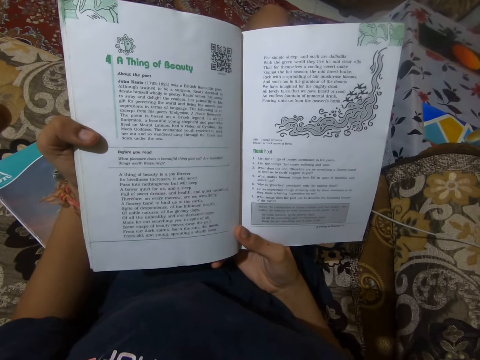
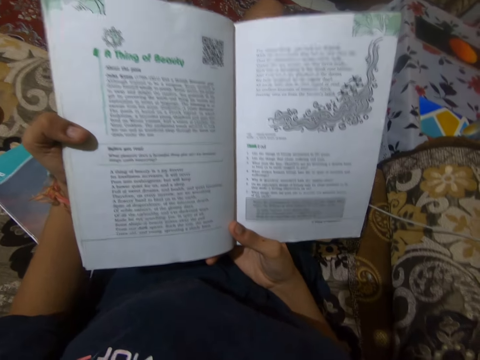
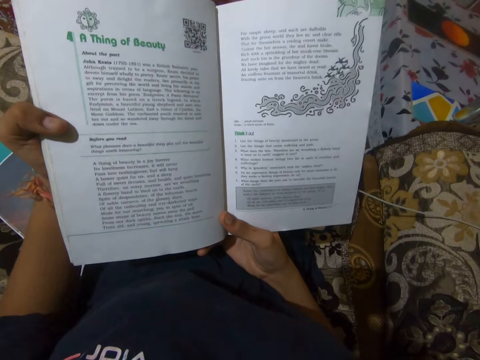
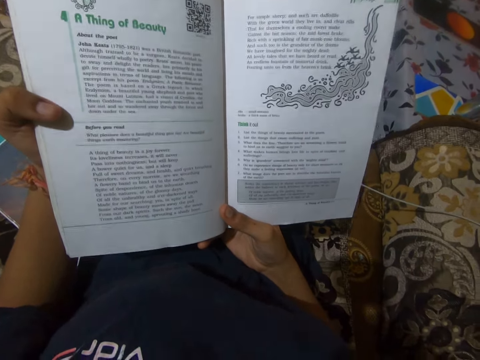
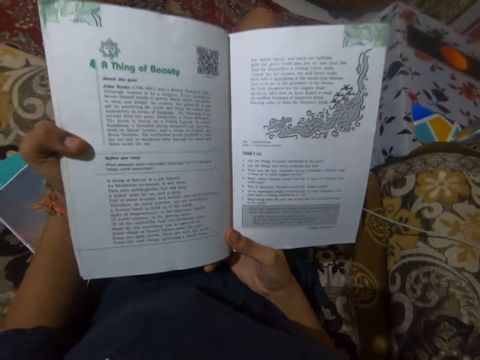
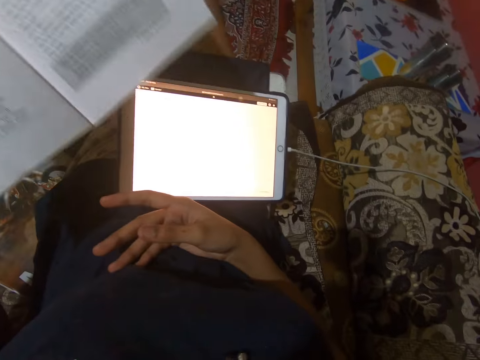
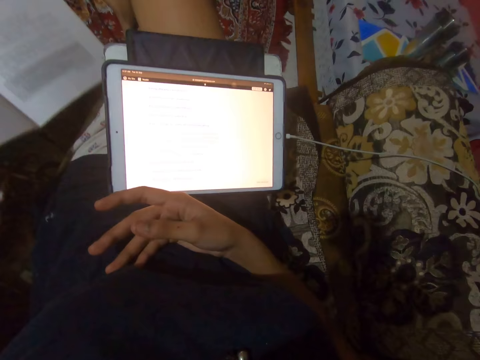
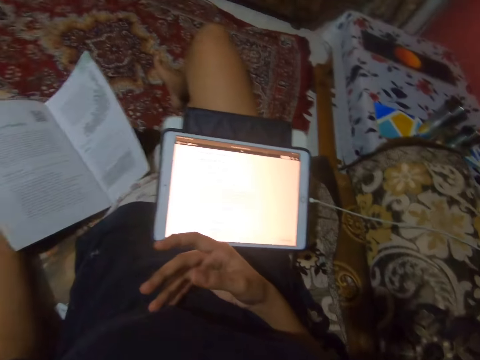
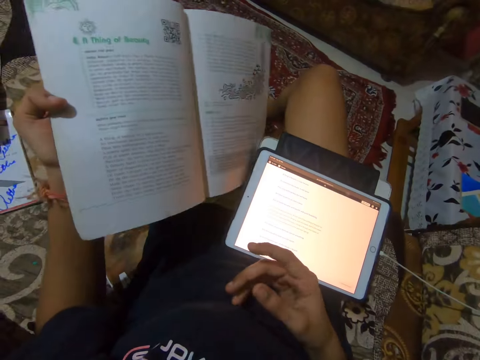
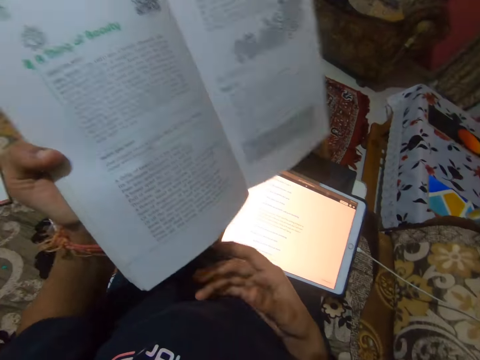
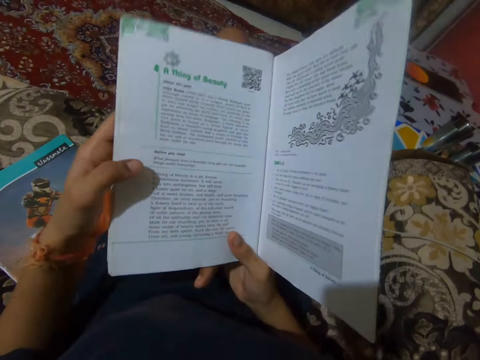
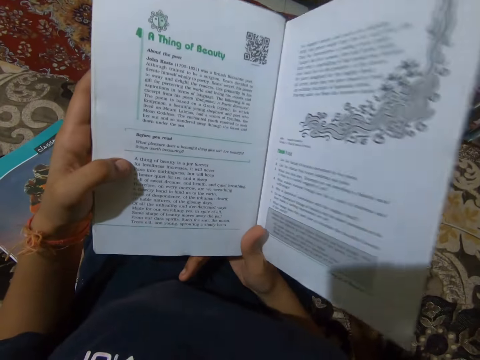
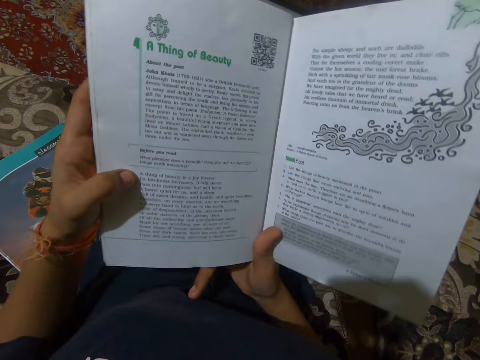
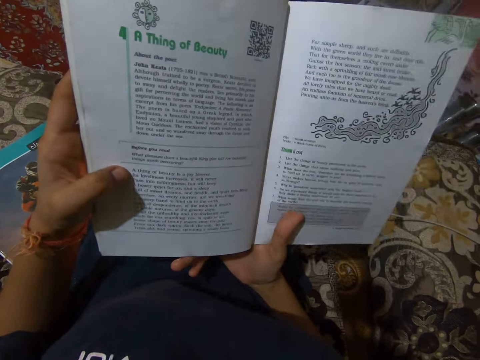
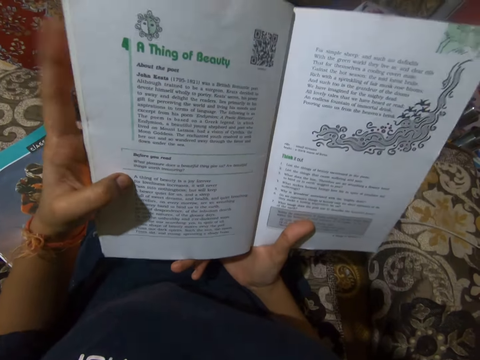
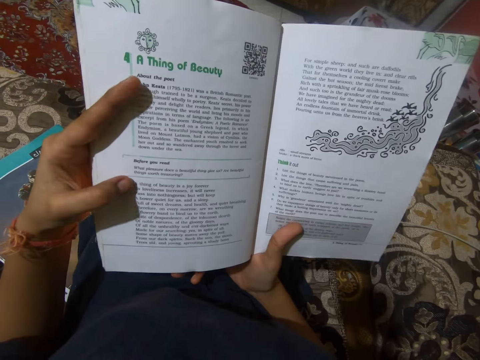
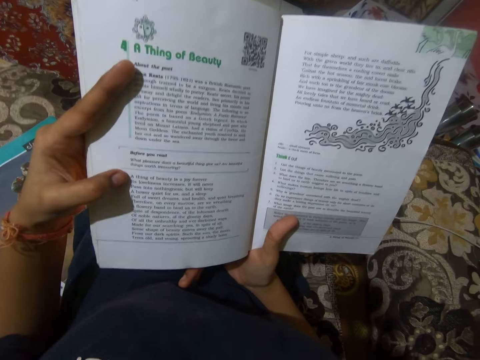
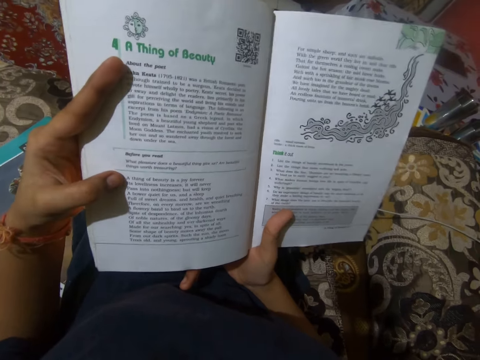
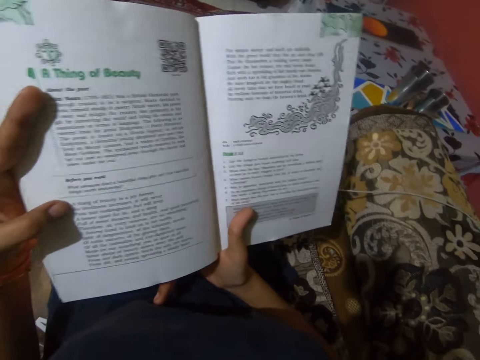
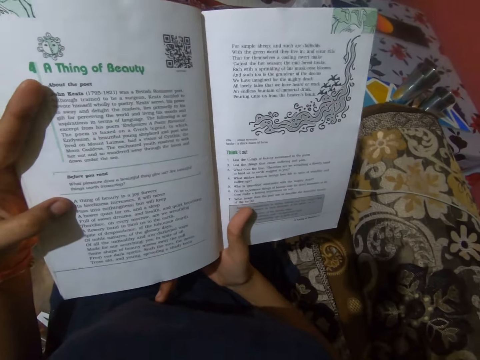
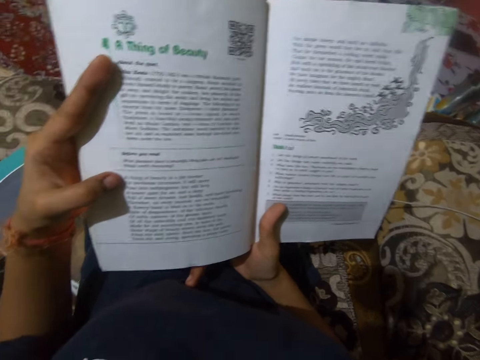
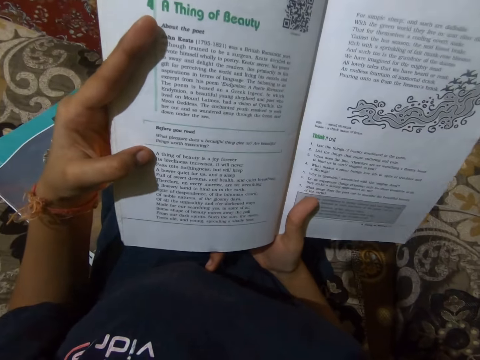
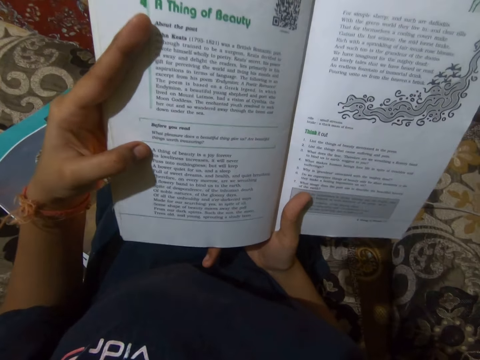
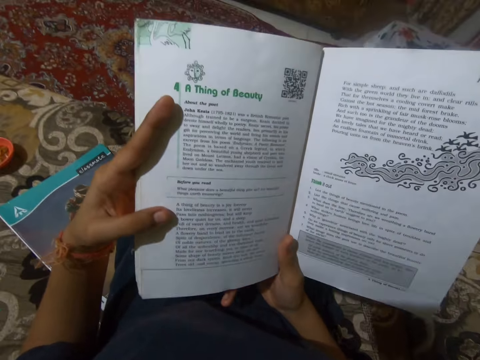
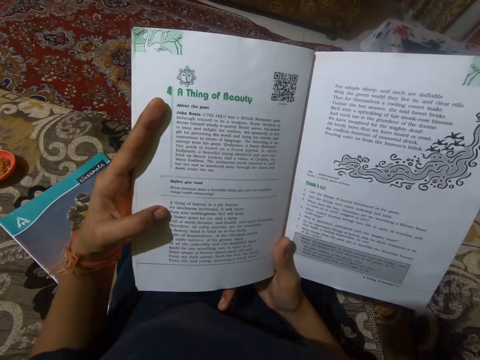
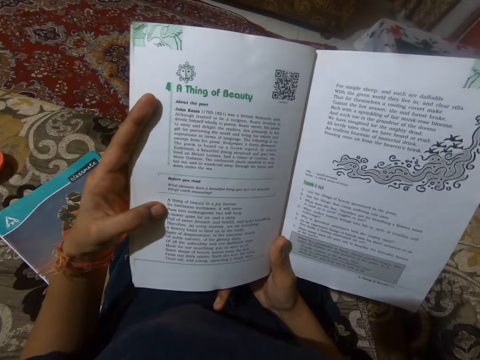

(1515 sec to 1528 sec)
The camera wearer places the book on the sofa. She picks the book up with her left hand. She holds the book with both hands. She reads out loud from the book.

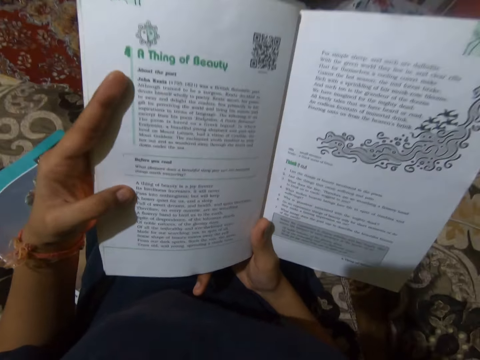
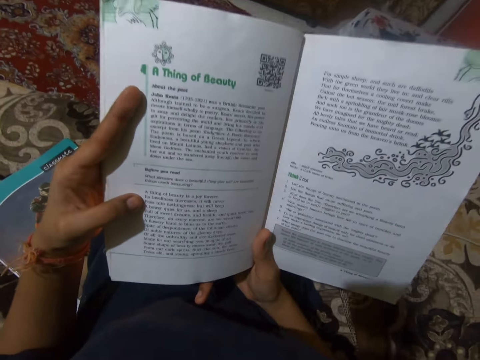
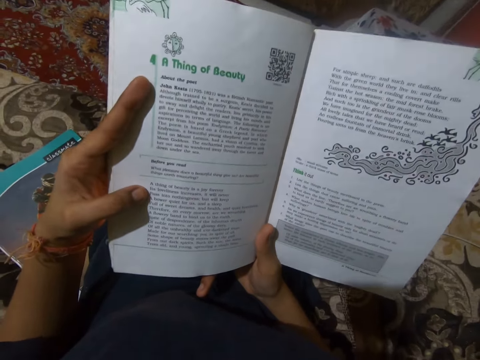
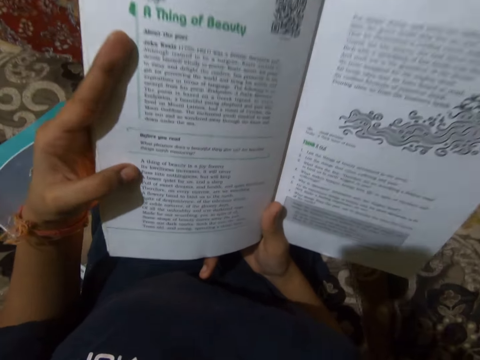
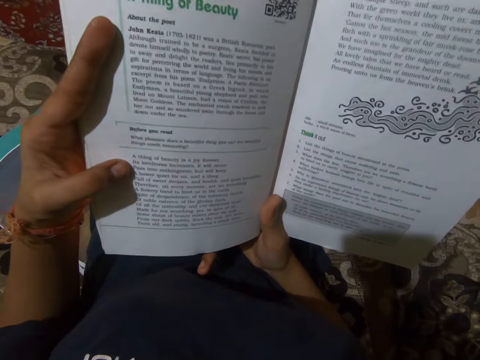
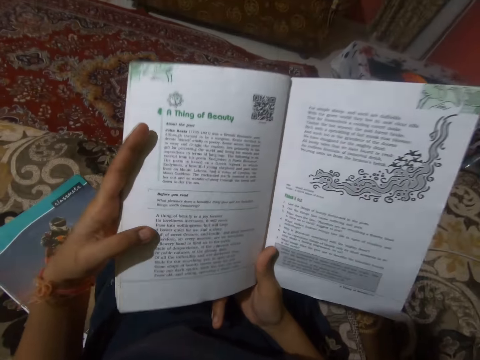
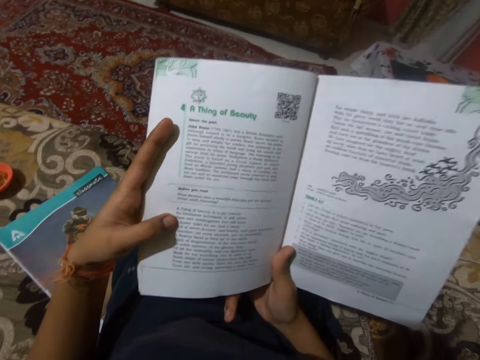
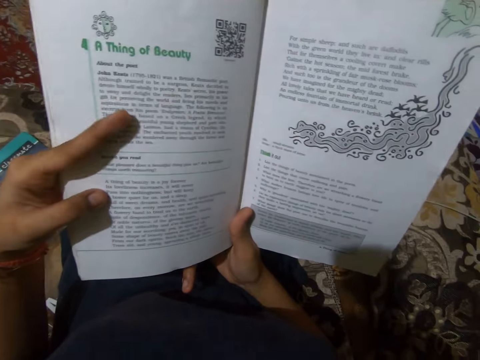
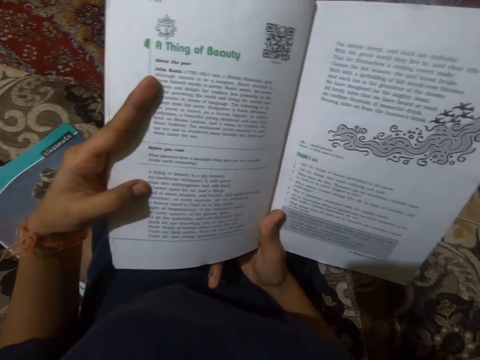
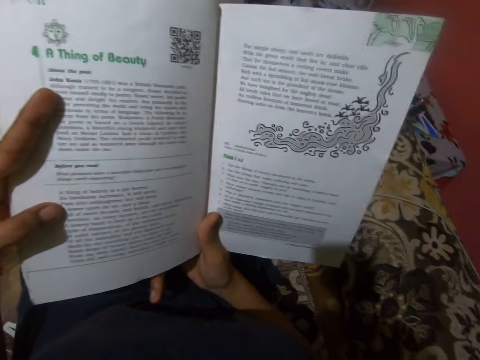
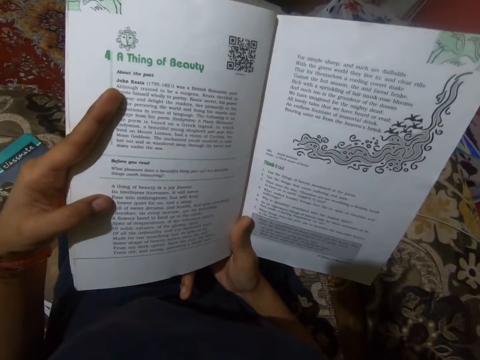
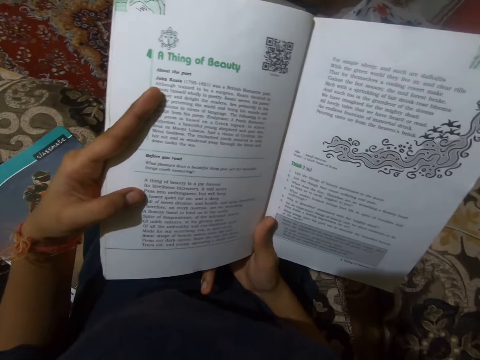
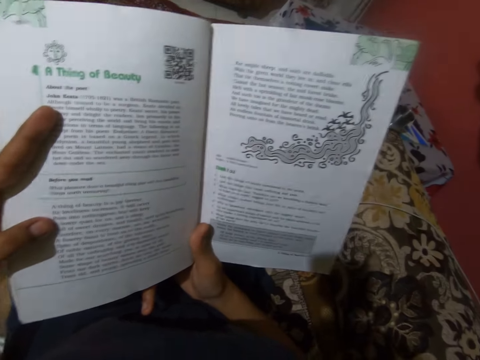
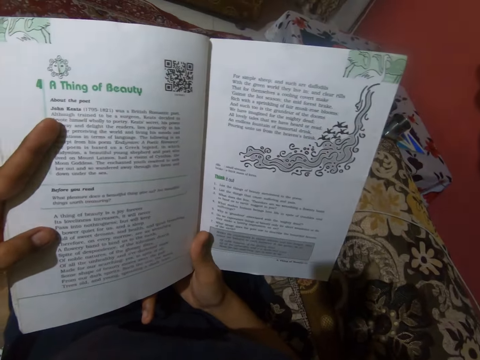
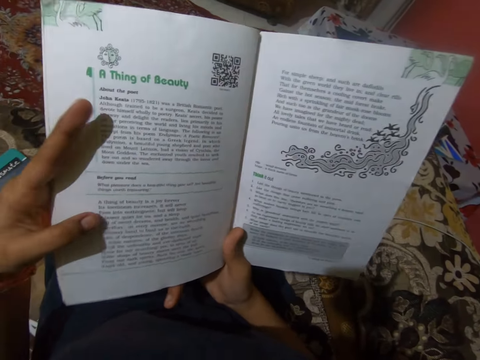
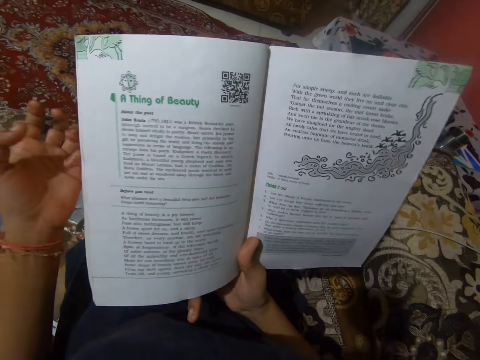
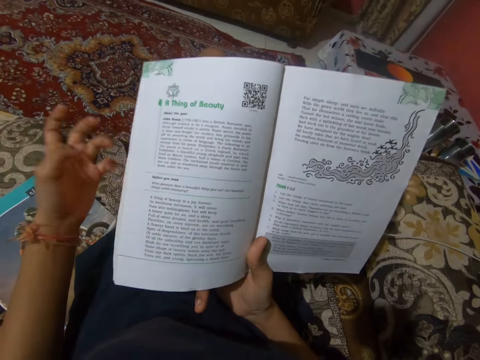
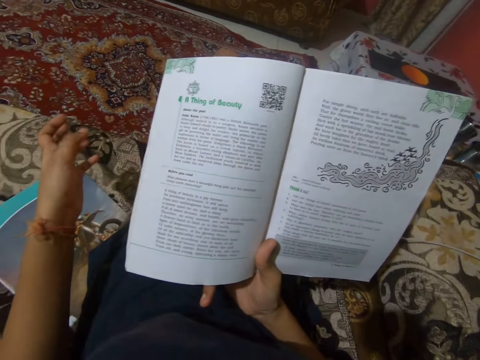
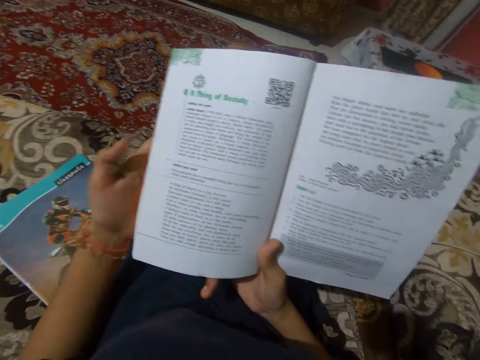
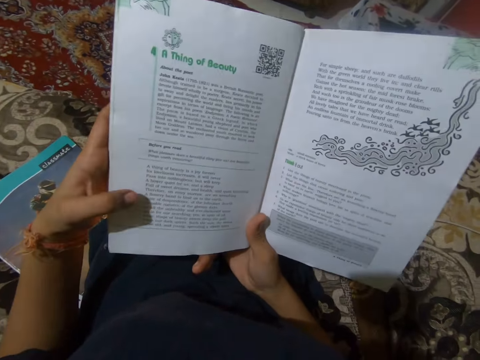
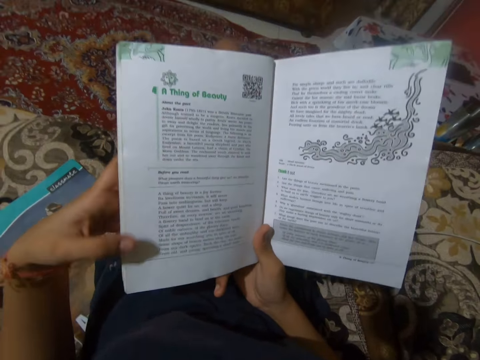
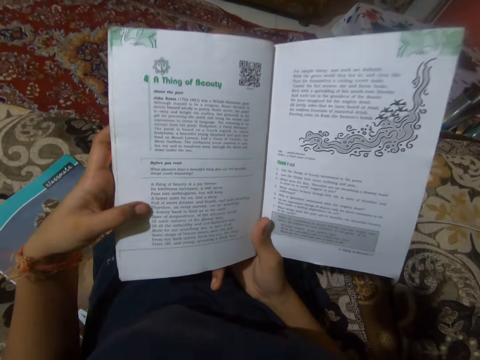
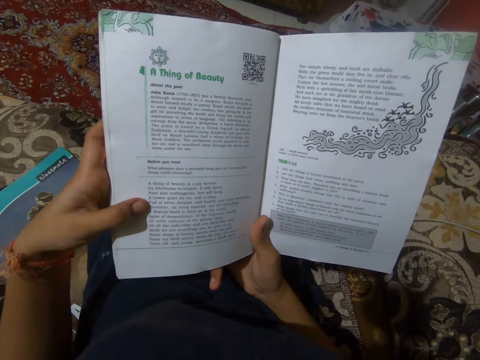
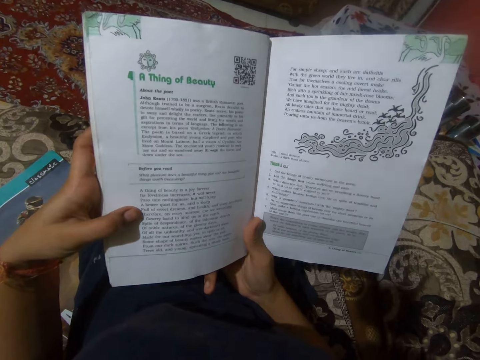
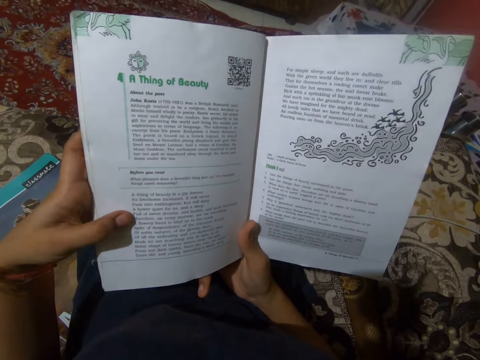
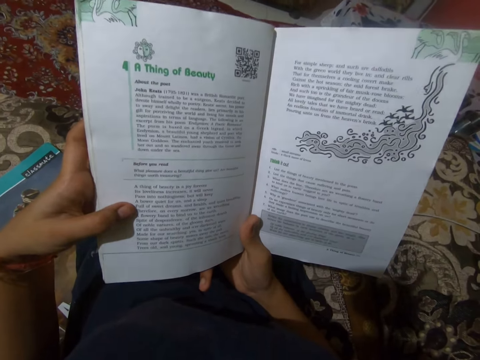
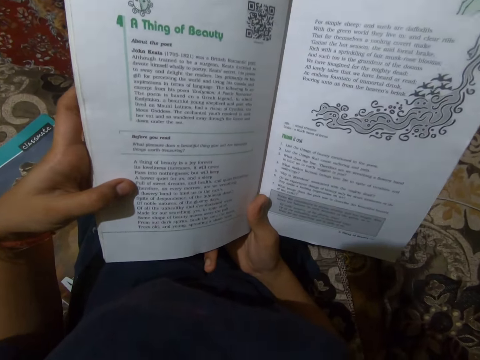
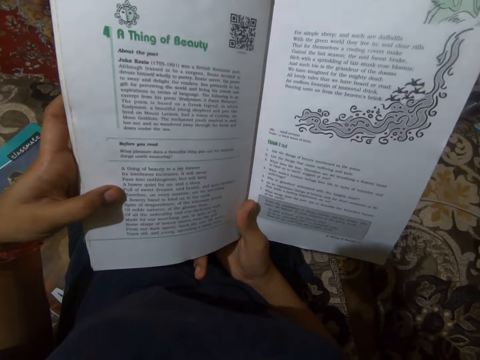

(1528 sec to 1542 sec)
The camera wearer makes a gesture with her left hand. She holds the book with her left hand. She reads out loud from the book.
